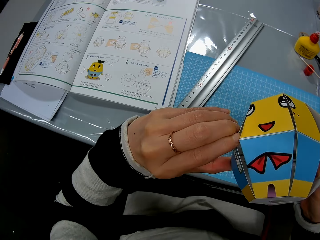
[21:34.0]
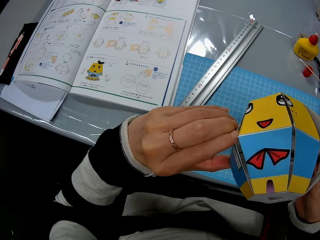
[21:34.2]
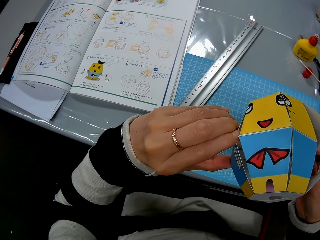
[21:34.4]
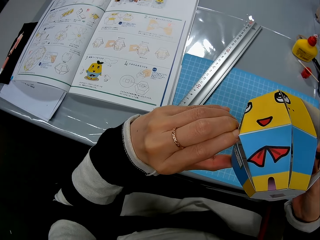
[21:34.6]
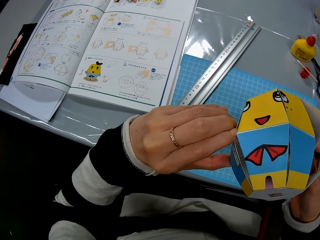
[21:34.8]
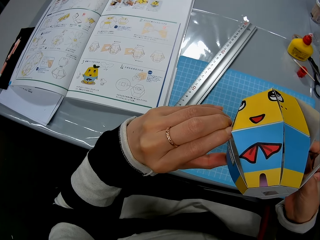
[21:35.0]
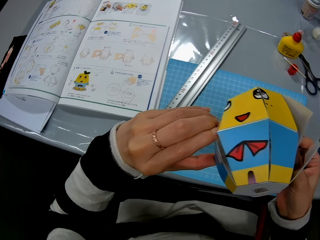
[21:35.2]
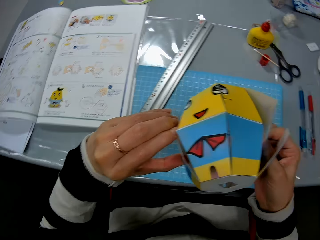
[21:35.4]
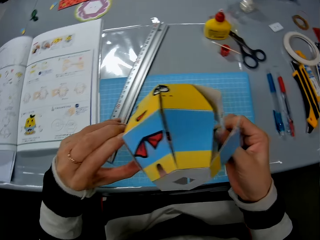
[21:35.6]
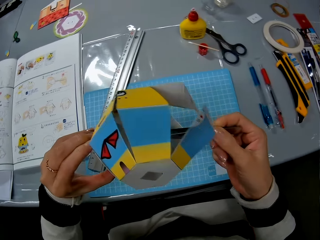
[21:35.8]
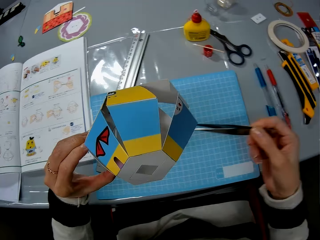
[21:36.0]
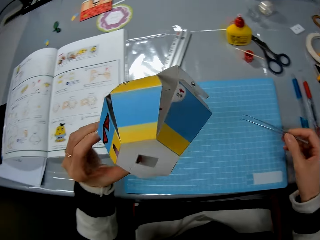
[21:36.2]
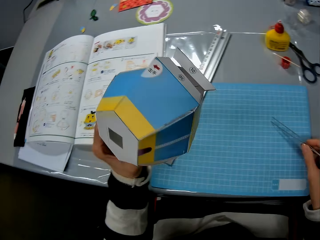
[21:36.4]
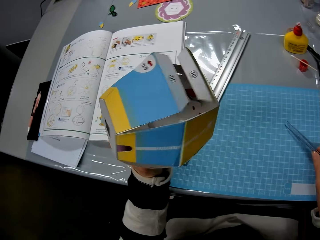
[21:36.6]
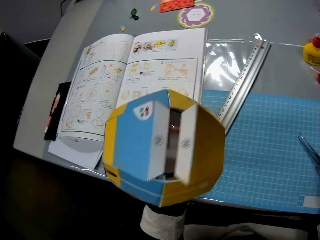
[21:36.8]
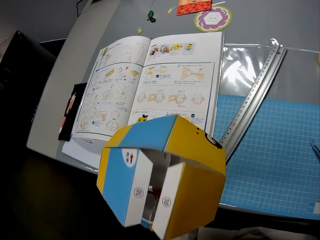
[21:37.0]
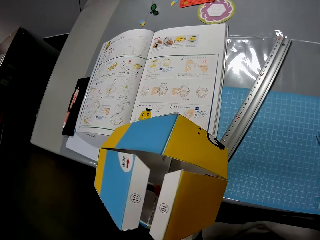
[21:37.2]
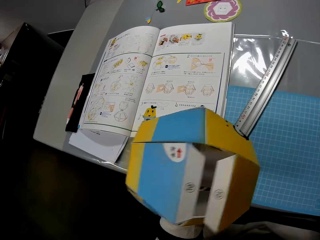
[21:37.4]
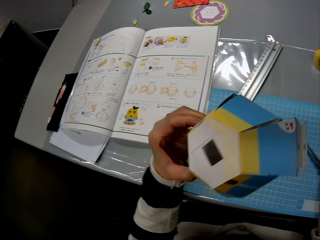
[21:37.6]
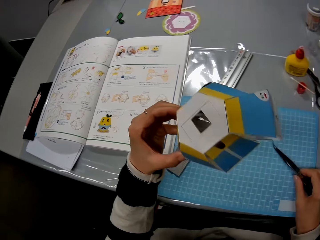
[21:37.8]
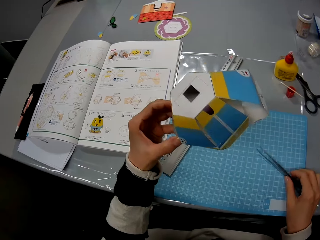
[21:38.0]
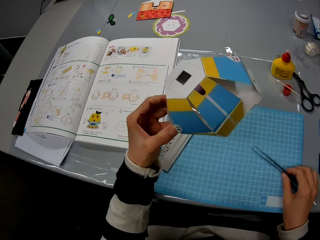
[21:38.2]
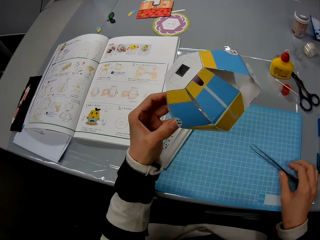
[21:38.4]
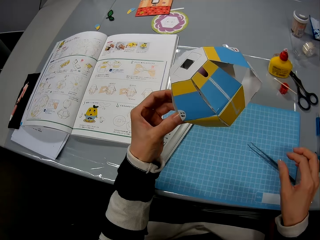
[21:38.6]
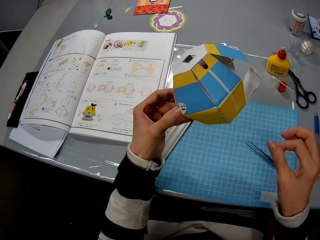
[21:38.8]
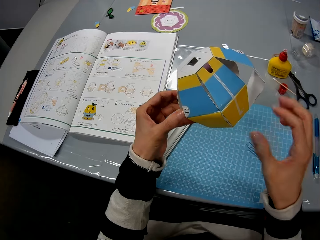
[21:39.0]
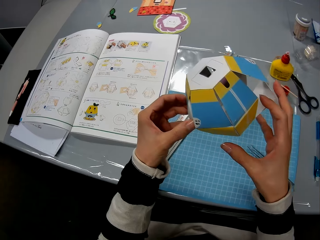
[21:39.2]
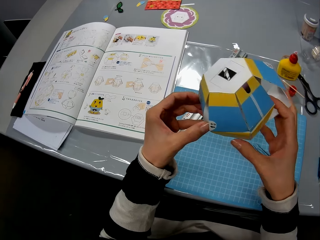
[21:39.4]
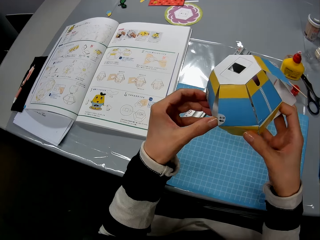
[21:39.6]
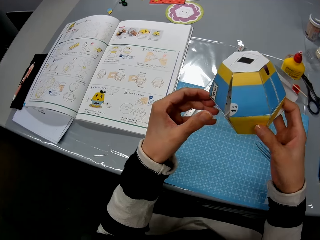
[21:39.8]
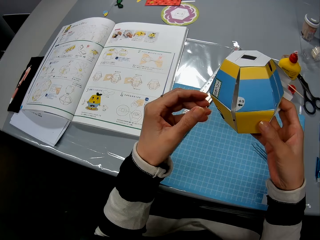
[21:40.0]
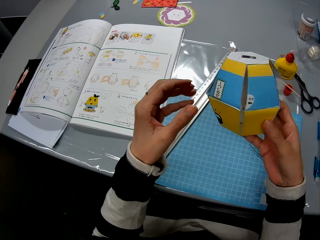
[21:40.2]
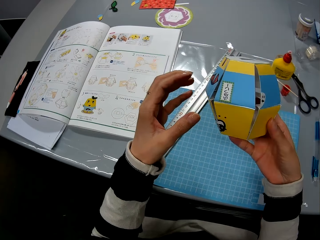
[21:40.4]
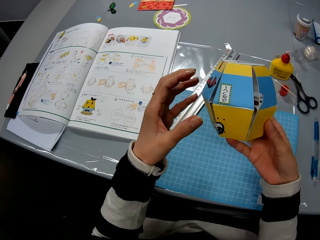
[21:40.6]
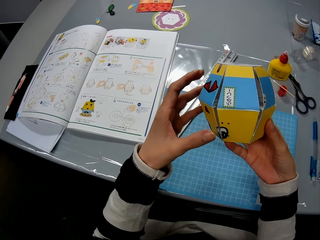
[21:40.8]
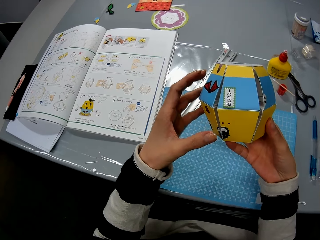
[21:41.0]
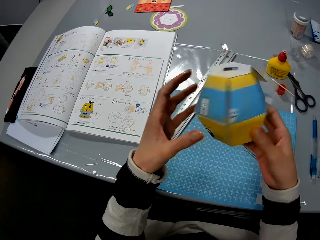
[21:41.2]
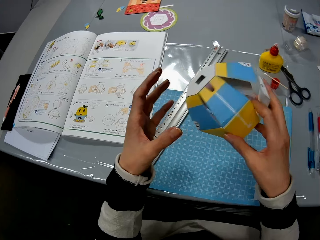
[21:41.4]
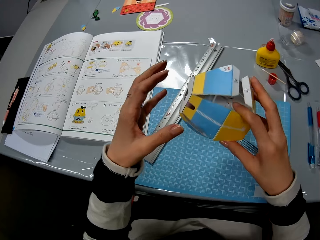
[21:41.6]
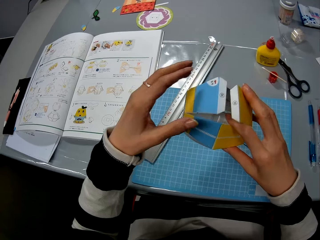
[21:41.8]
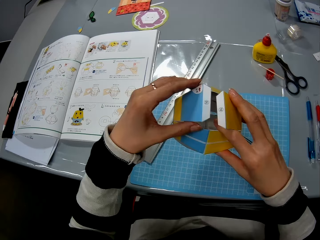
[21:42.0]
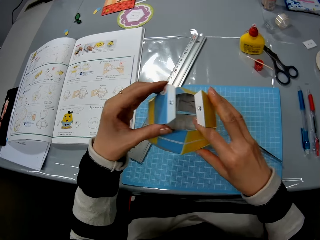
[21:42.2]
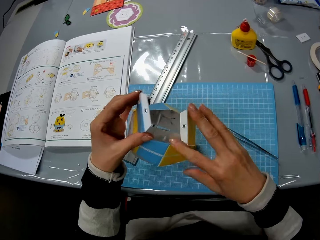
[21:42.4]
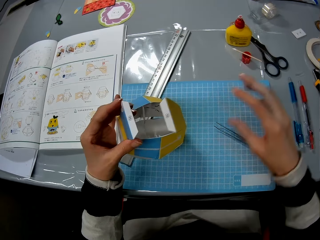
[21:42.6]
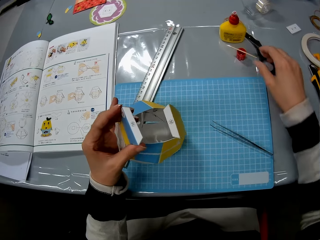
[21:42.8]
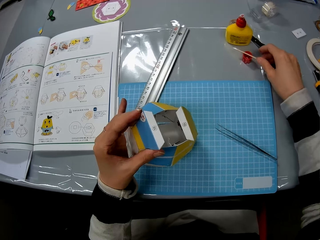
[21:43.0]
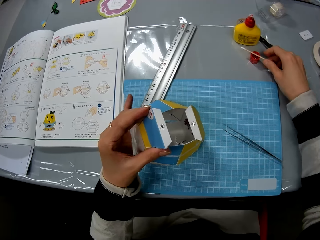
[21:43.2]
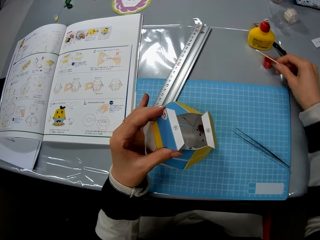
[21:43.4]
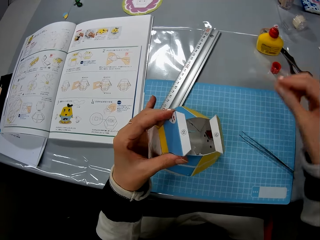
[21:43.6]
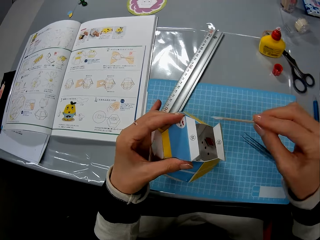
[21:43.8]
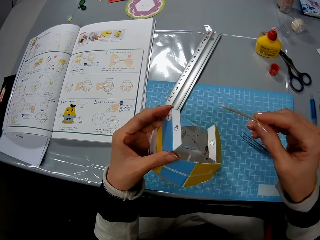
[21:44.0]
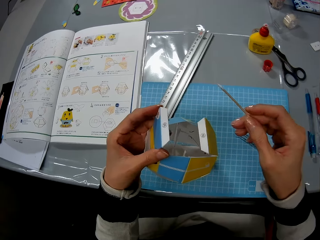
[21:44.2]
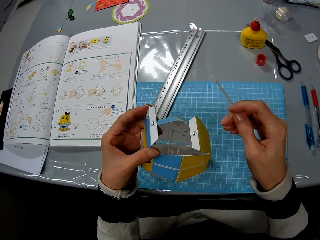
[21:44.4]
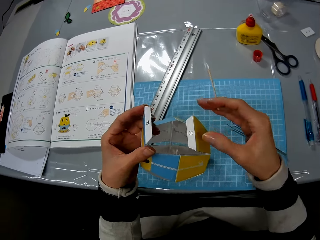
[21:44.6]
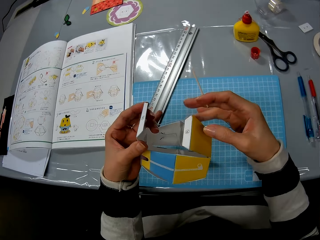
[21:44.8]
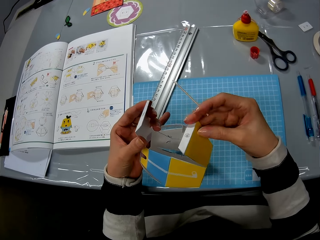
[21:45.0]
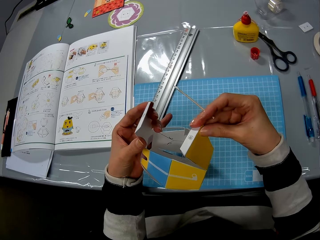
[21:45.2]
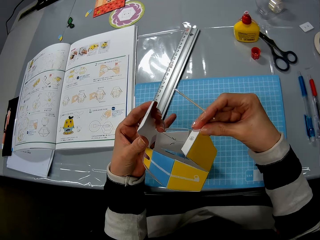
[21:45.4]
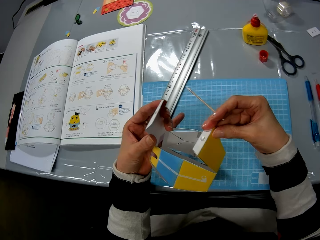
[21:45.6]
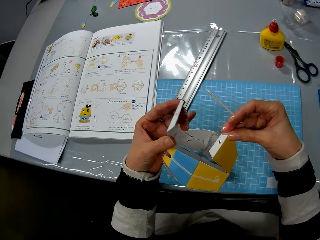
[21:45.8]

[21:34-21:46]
The camera wearer drops the tool on the table. They look at the model. They rotate the model. They pick up the wooden stick from the table.

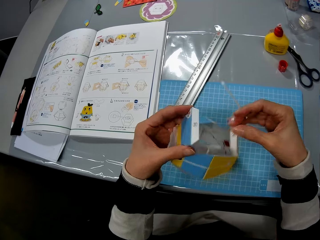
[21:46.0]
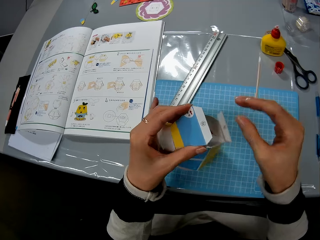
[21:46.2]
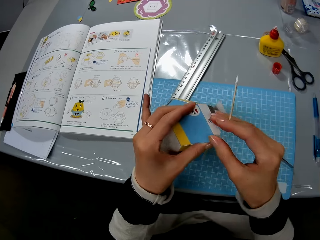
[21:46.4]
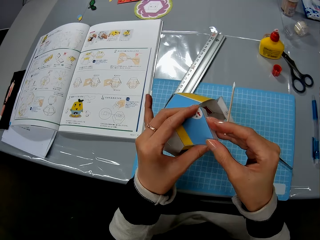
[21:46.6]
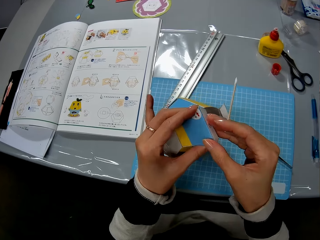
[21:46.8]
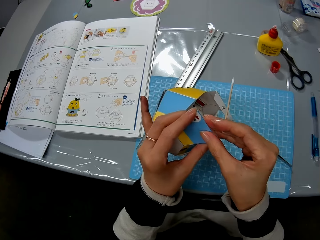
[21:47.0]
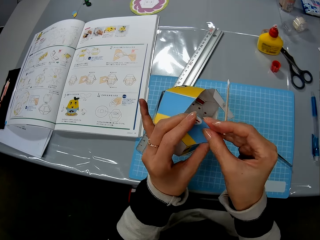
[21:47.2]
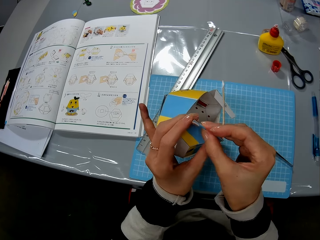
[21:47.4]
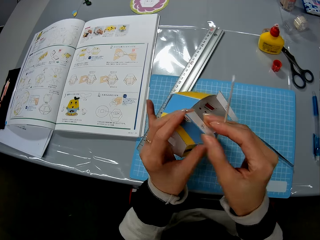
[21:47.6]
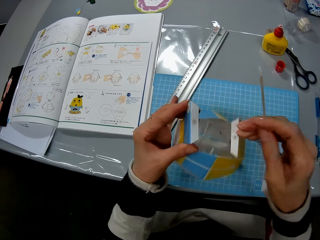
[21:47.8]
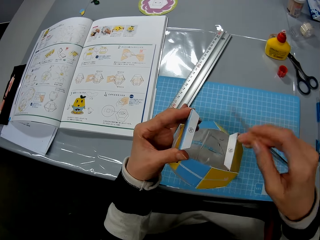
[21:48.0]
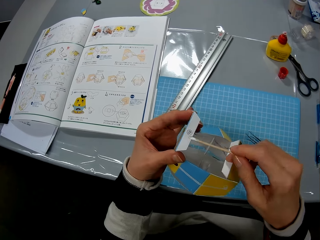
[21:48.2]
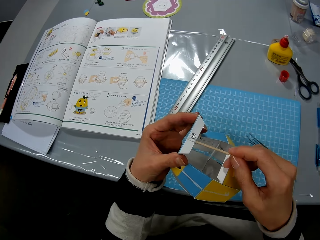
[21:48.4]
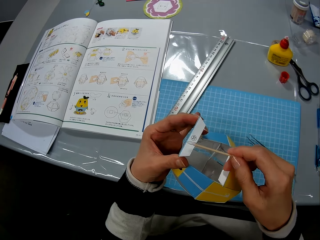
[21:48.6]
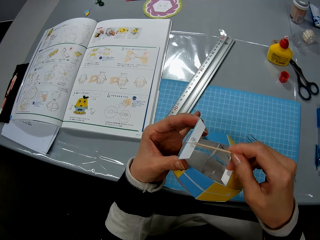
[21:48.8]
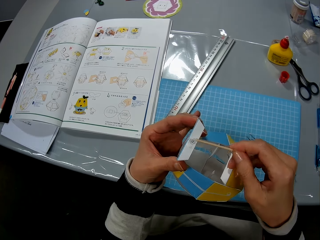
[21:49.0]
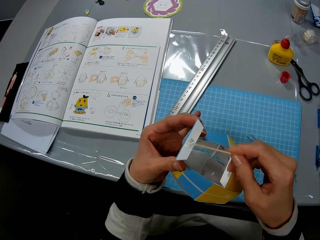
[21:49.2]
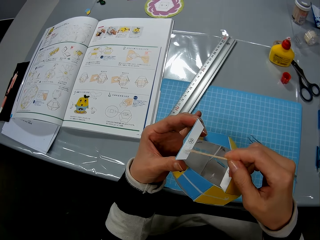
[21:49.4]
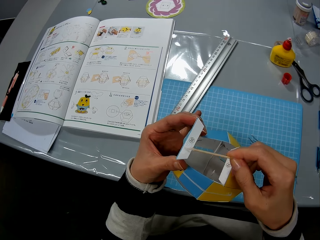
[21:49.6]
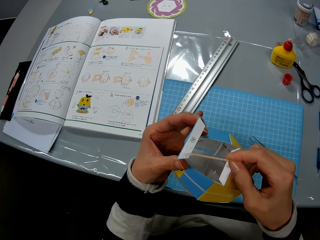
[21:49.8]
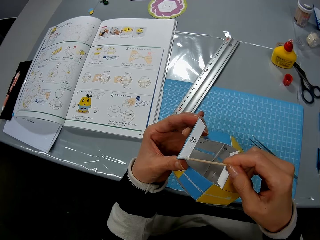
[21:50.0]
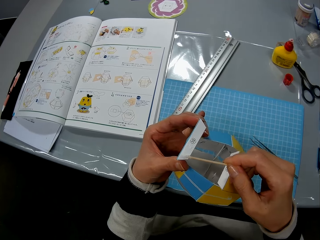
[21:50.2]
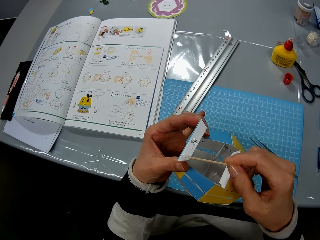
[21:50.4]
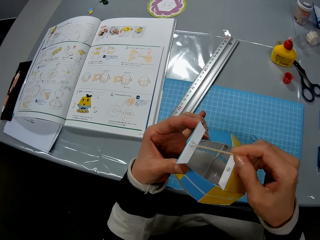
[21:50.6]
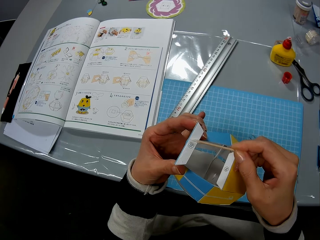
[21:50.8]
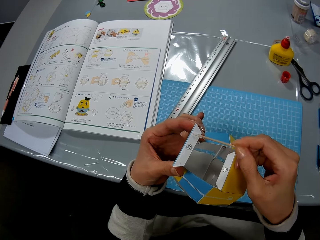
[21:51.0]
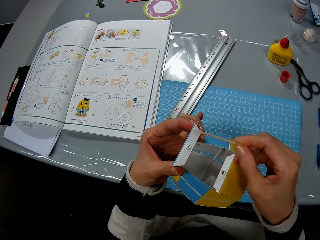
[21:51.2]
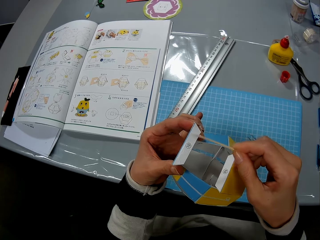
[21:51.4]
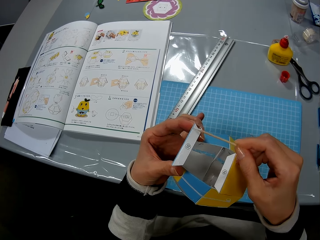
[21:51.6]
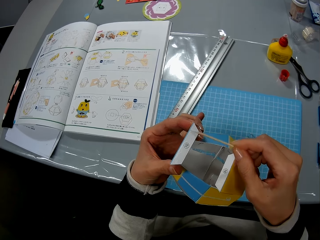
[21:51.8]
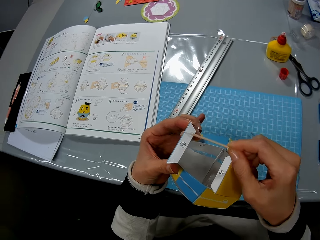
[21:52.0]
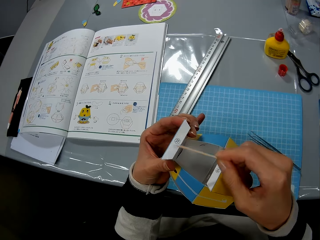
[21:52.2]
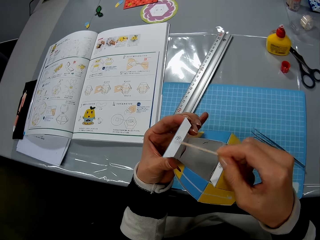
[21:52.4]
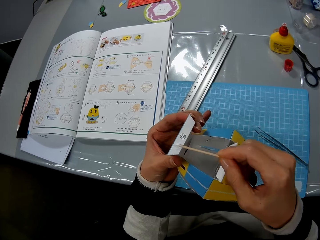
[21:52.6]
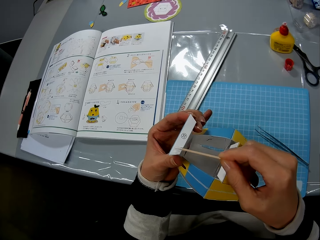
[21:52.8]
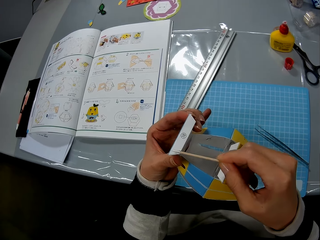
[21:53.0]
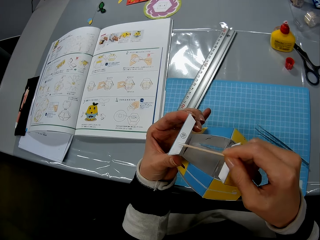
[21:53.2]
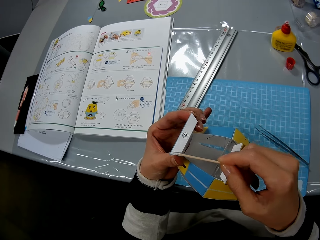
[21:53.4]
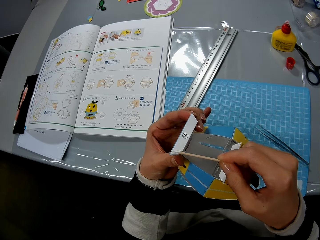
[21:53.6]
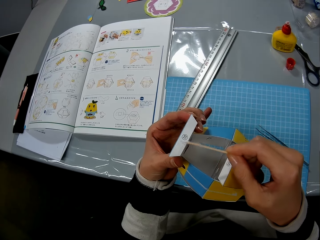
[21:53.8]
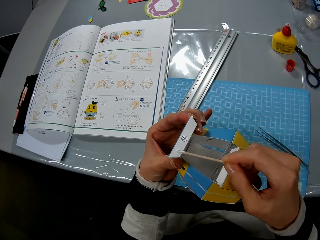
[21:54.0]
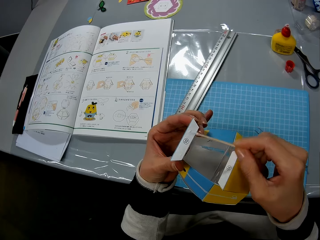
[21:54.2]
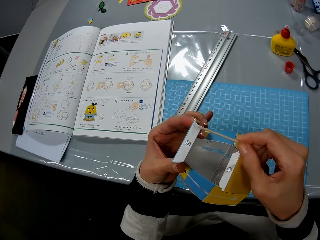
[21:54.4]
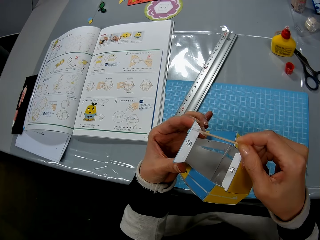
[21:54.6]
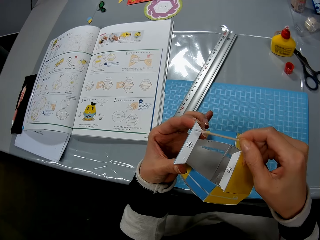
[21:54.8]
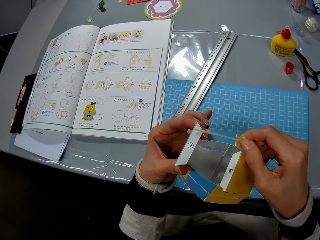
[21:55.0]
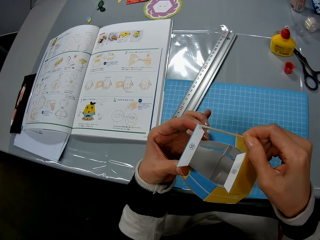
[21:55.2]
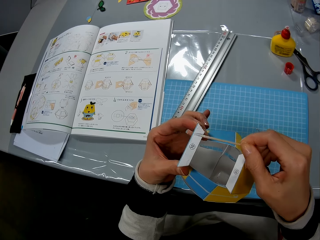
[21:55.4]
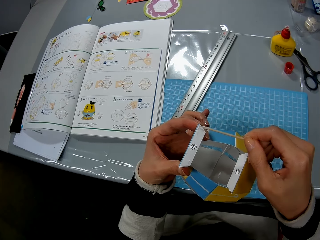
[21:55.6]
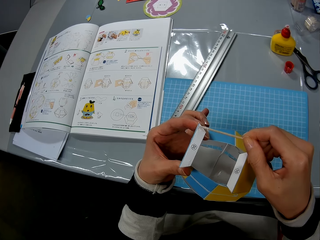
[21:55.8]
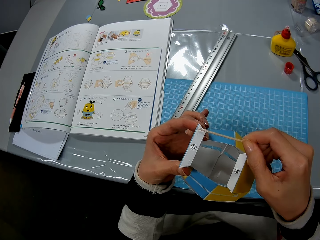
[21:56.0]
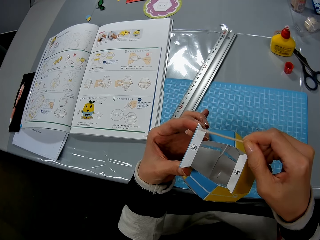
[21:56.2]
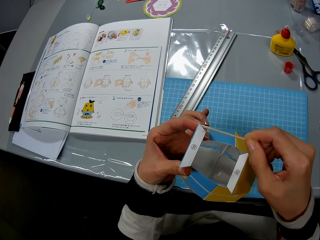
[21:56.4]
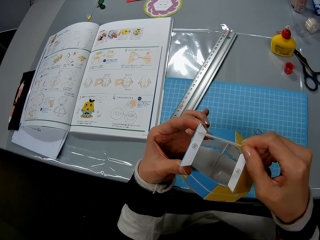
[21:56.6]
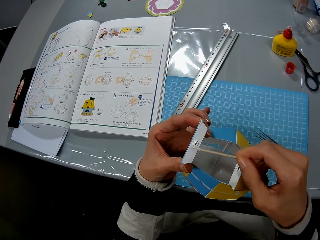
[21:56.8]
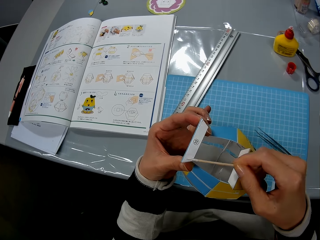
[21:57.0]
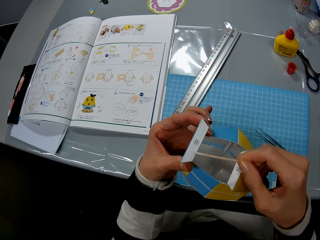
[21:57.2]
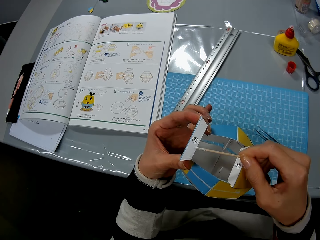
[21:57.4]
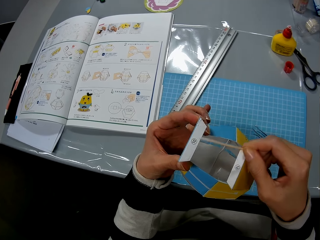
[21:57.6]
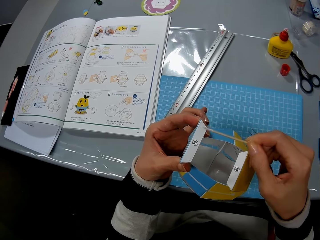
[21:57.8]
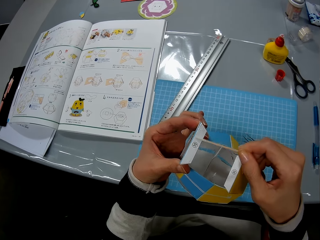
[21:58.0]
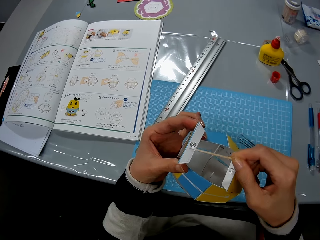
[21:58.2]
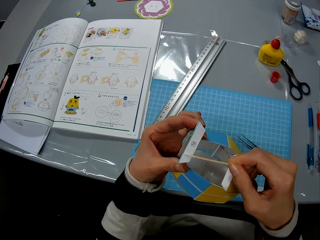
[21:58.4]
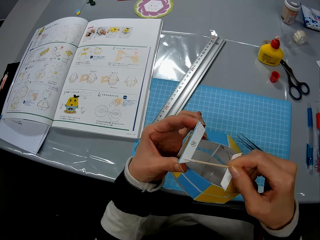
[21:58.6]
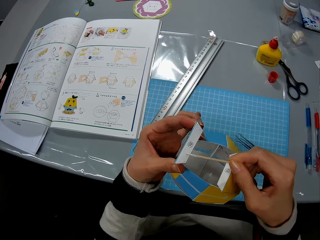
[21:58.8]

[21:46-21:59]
The camera wearer holds the model. They fold the model. They use the stick to spread glue on the paper craft.
